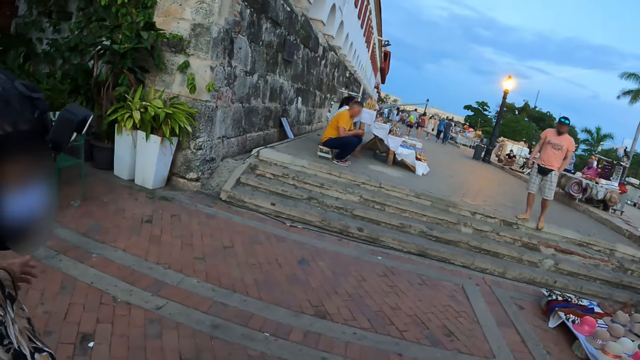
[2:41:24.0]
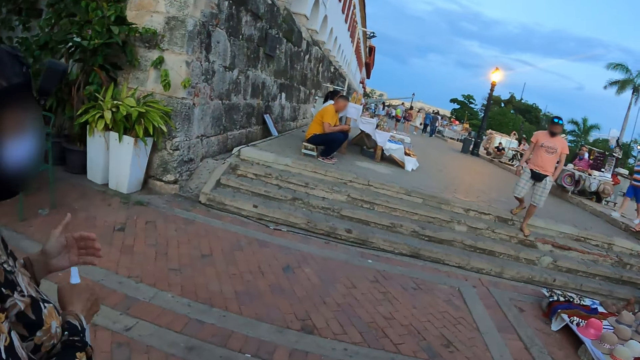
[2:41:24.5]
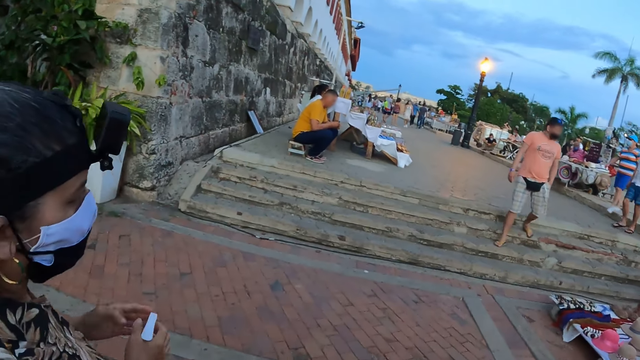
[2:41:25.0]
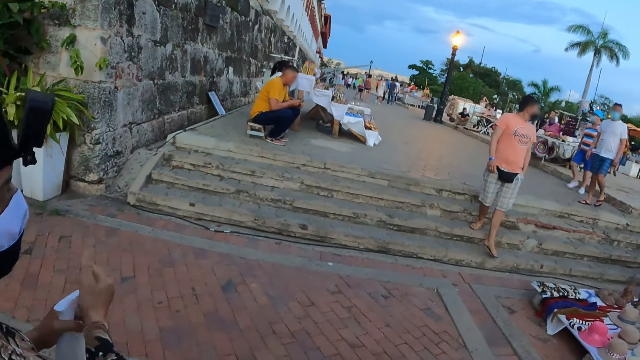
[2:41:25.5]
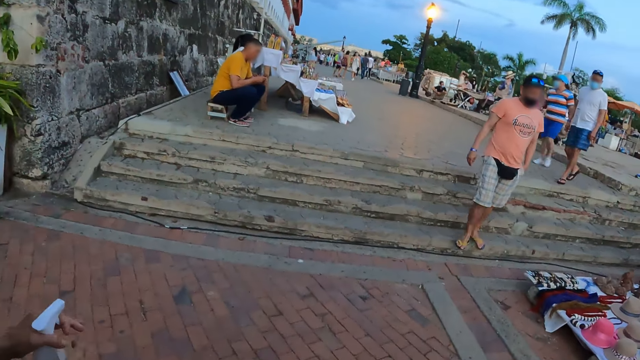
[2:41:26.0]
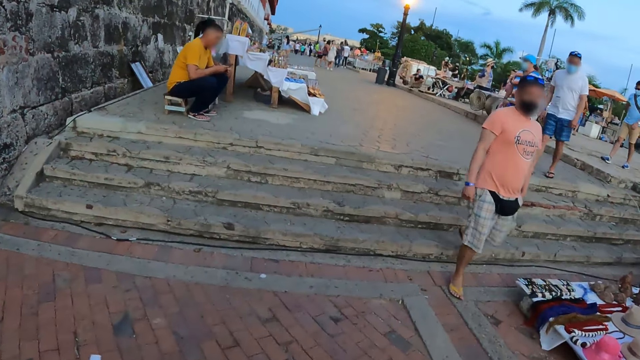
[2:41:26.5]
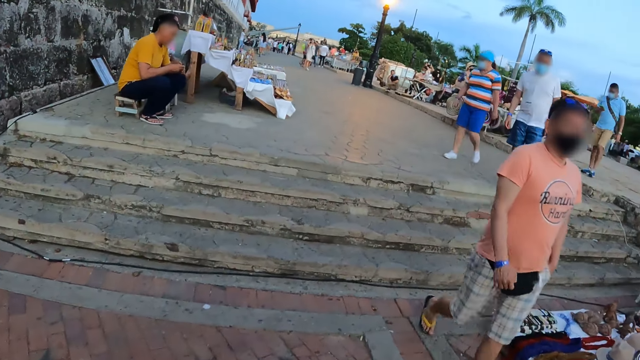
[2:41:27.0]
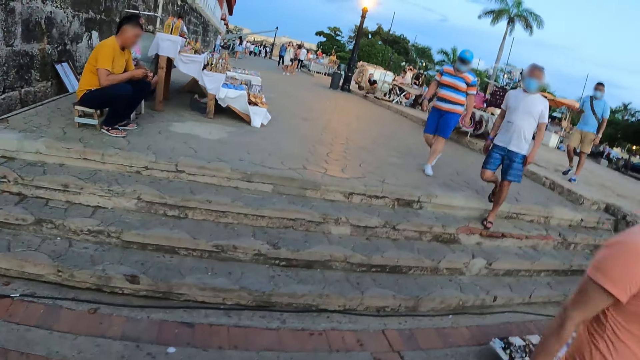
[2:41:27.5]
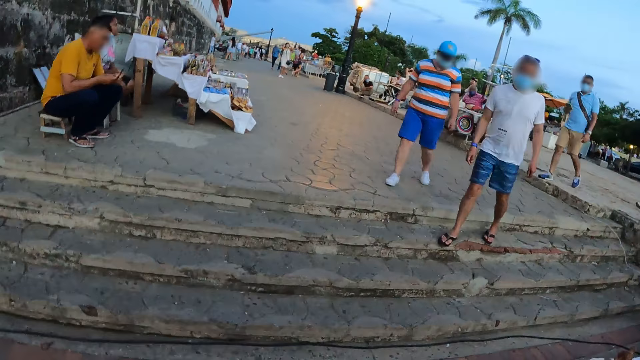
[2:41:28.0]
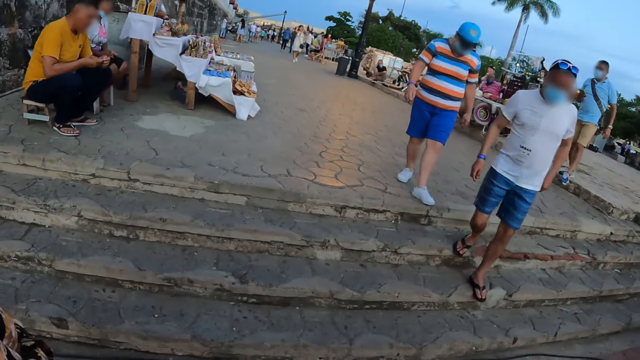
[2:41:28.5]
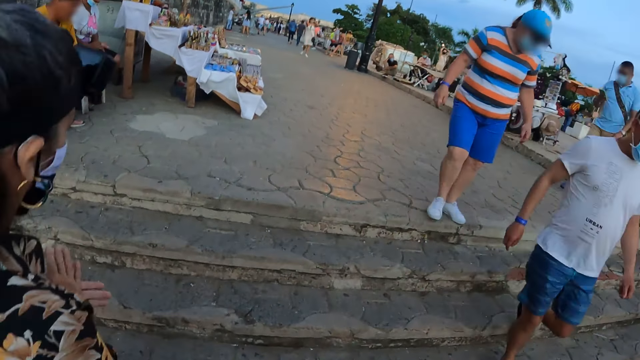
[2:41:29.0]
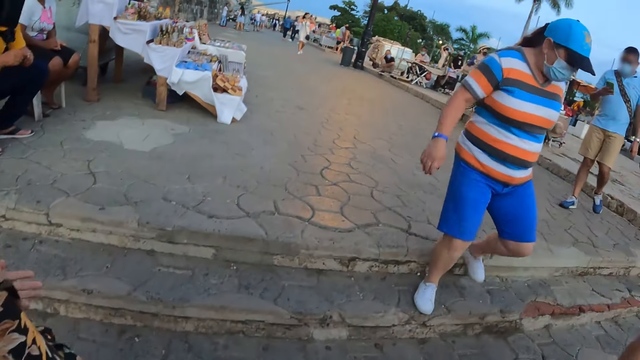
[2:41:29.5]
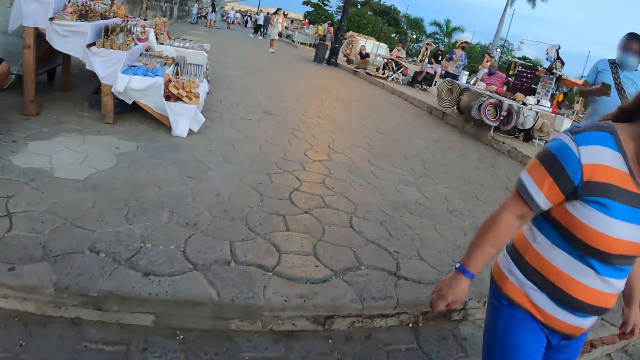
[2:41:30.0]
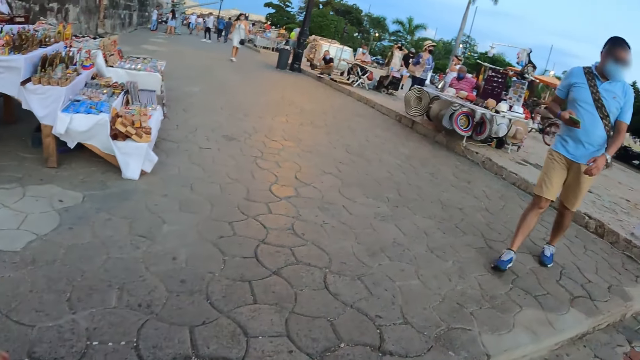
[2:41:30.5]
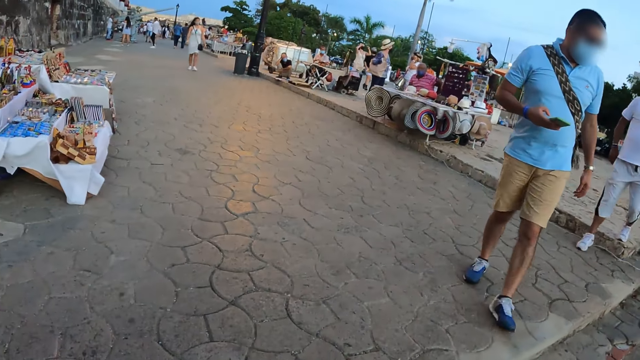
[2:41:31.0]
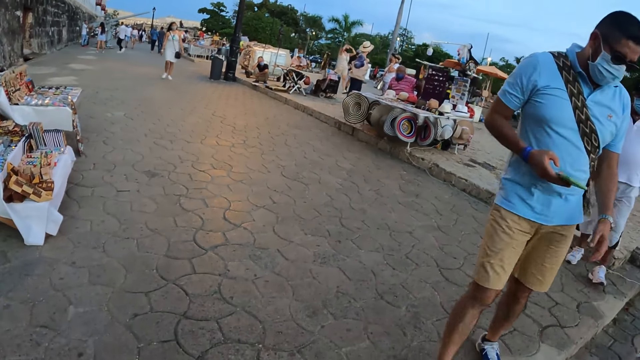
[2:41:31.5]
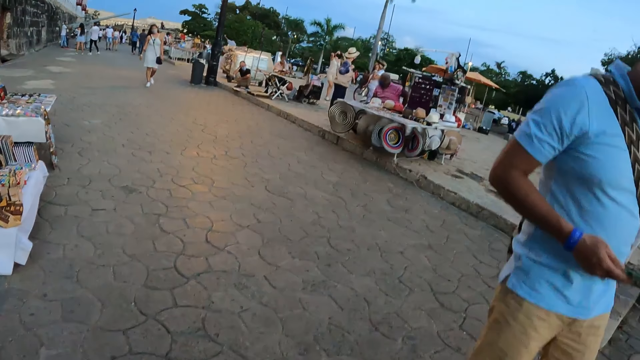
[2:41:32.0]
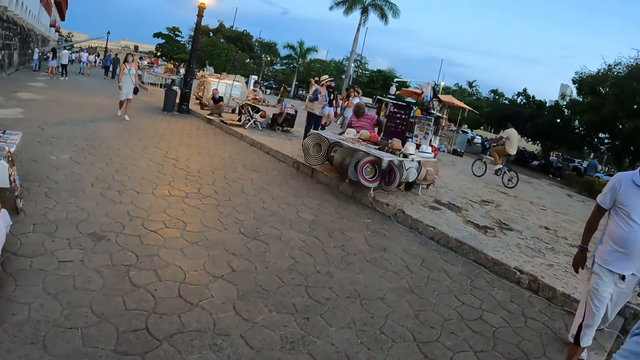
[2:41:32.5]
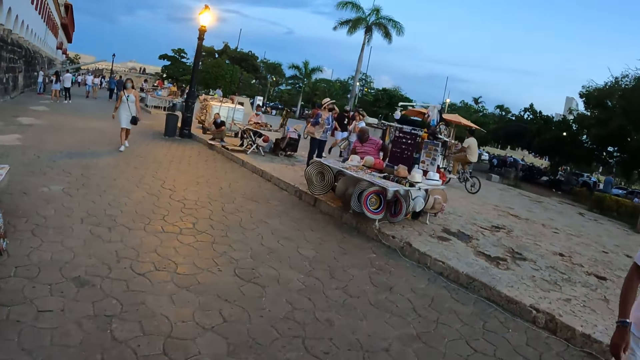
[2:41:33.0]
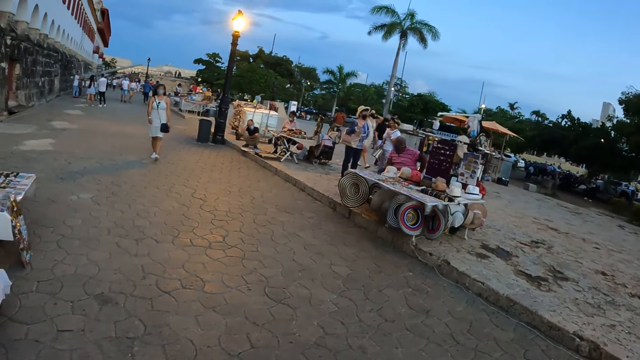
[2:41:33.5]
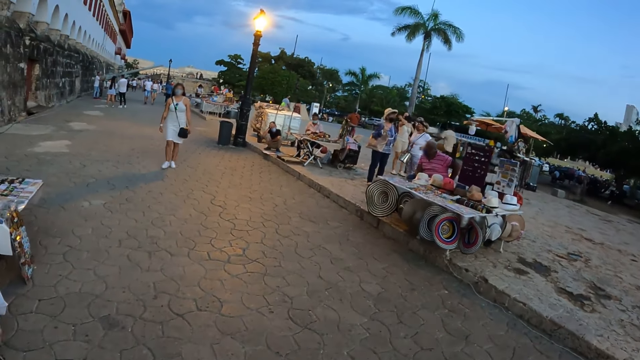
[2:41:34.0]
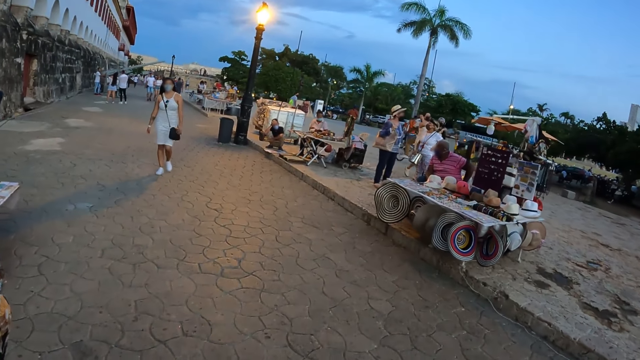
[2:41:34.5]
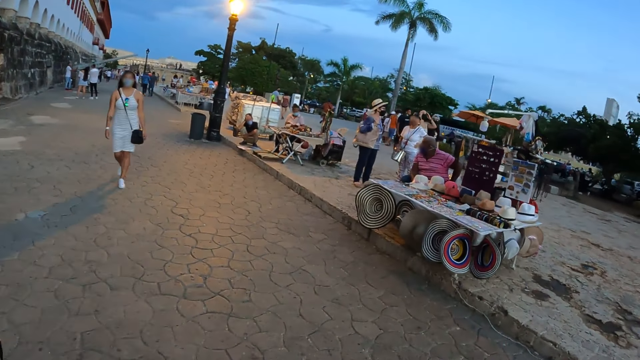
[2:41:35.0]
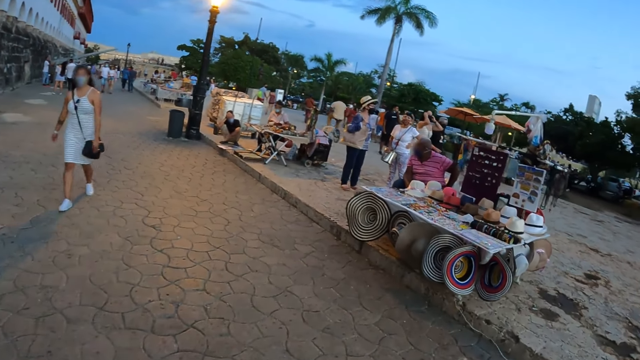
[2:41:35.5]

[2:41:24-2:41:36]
A lady sprays her hands. The camera wearer walks, rubs their hands and walks.

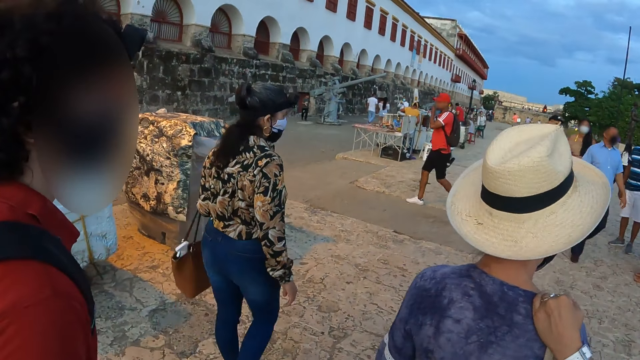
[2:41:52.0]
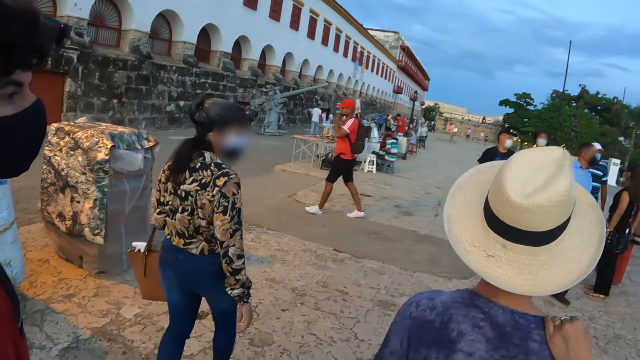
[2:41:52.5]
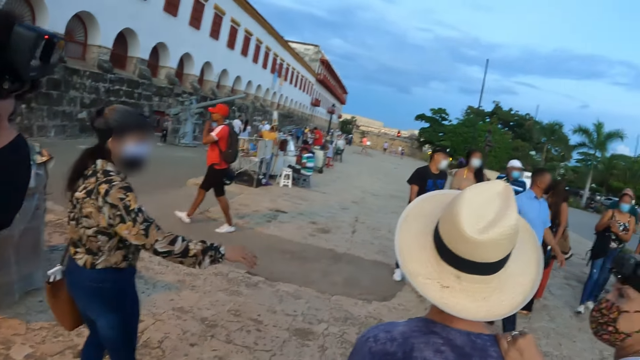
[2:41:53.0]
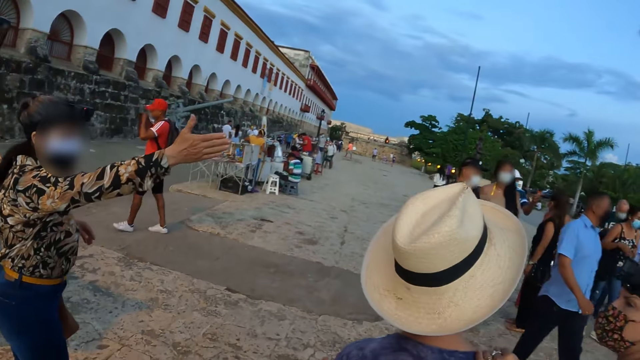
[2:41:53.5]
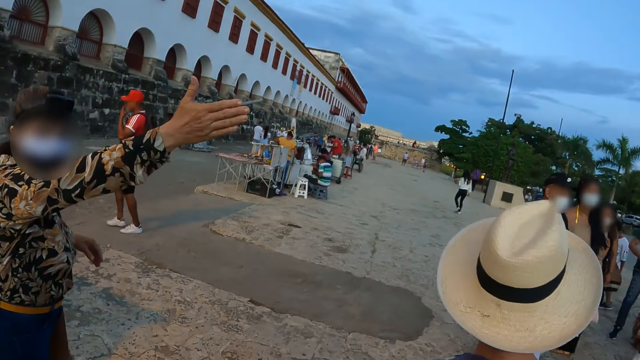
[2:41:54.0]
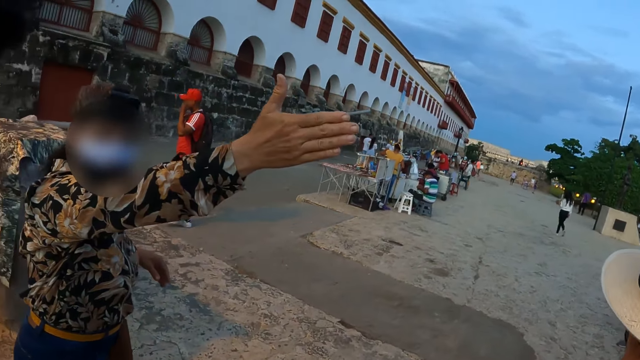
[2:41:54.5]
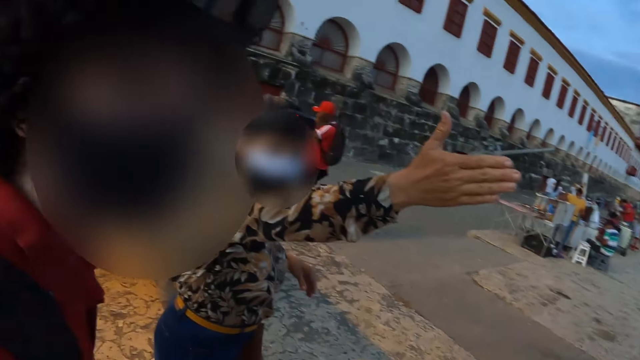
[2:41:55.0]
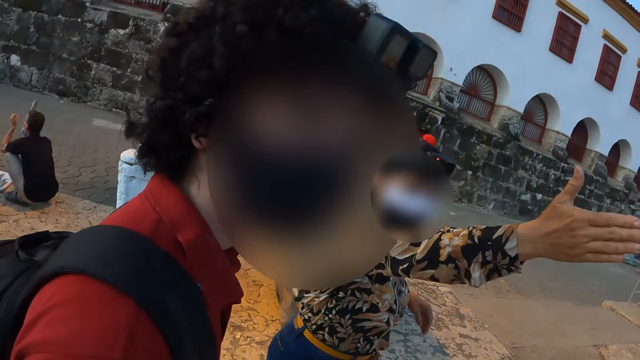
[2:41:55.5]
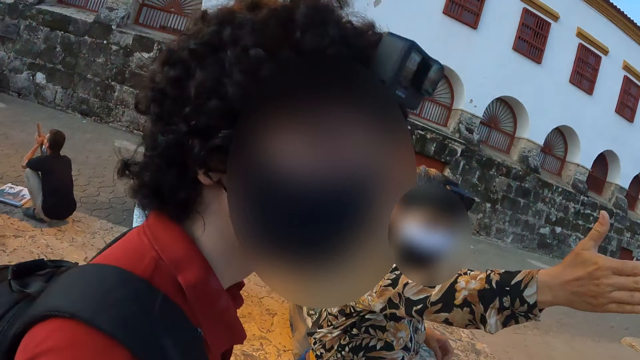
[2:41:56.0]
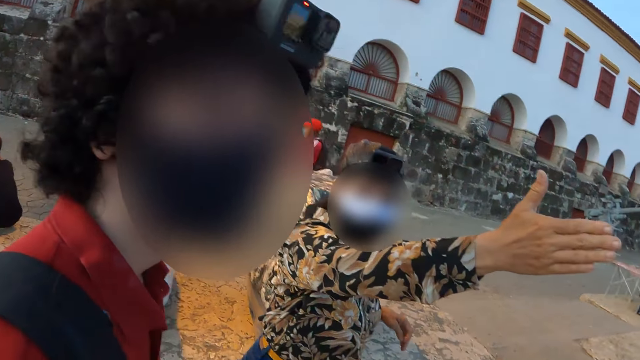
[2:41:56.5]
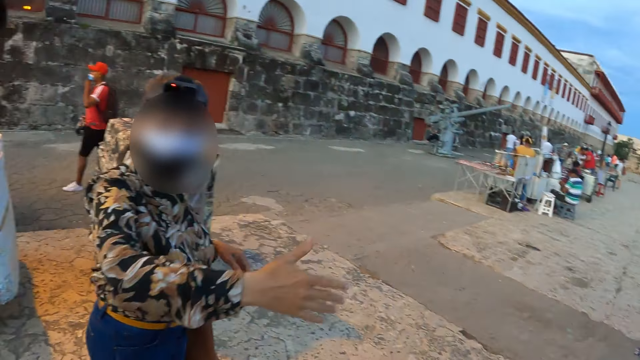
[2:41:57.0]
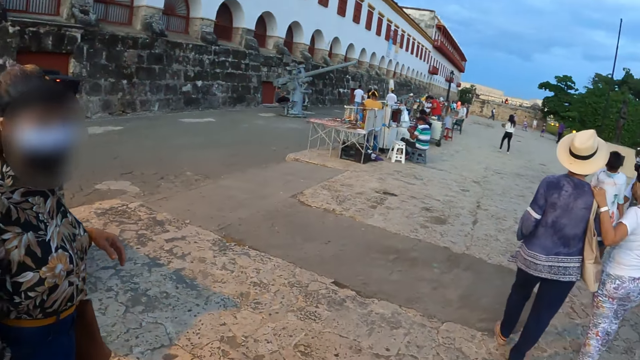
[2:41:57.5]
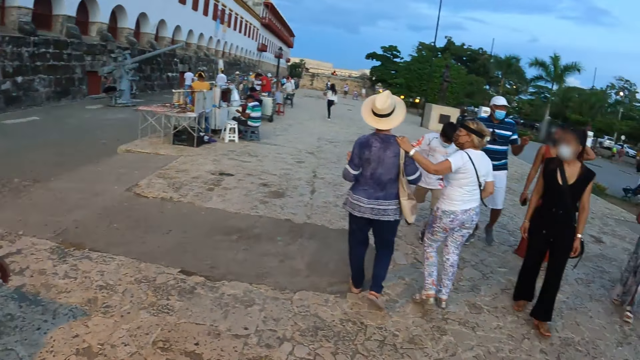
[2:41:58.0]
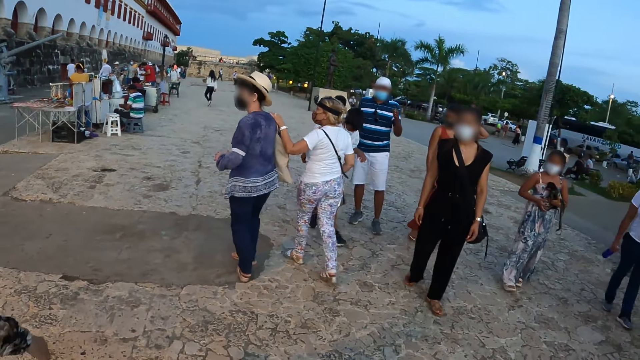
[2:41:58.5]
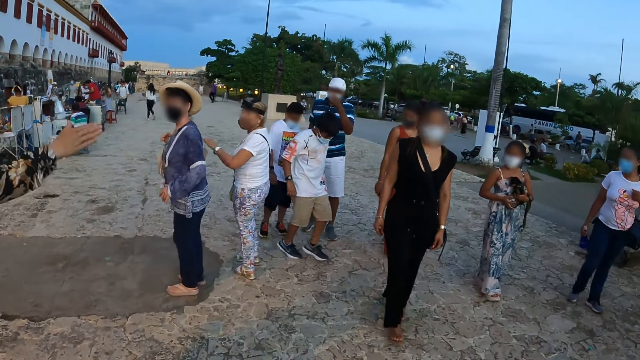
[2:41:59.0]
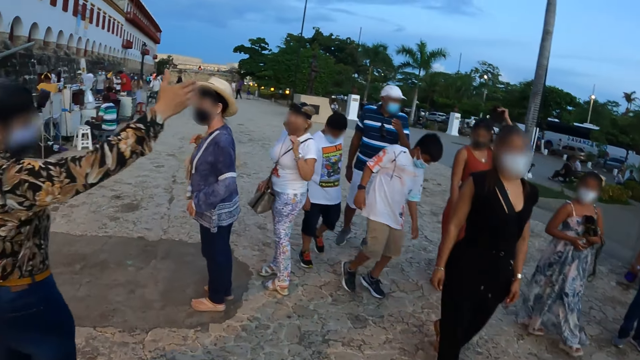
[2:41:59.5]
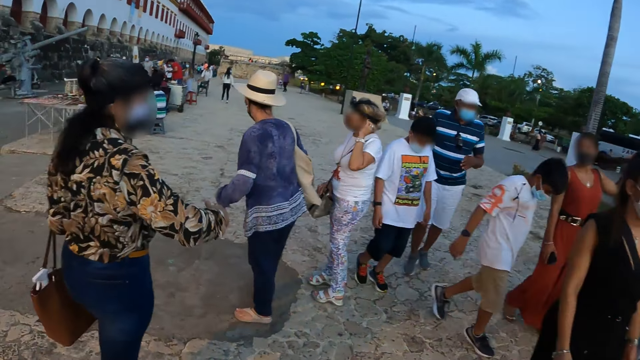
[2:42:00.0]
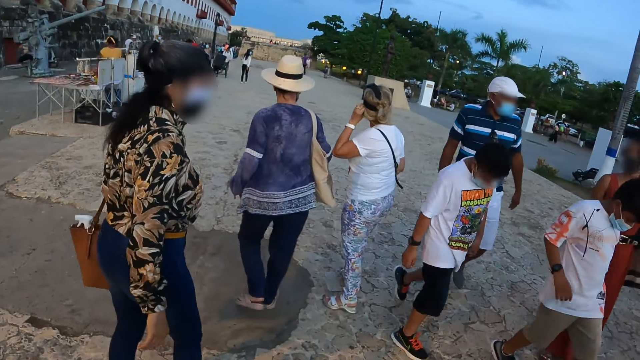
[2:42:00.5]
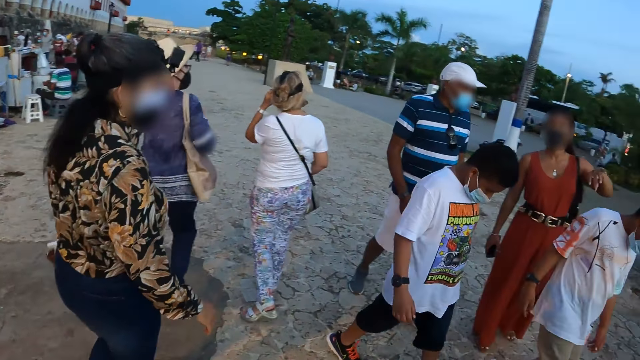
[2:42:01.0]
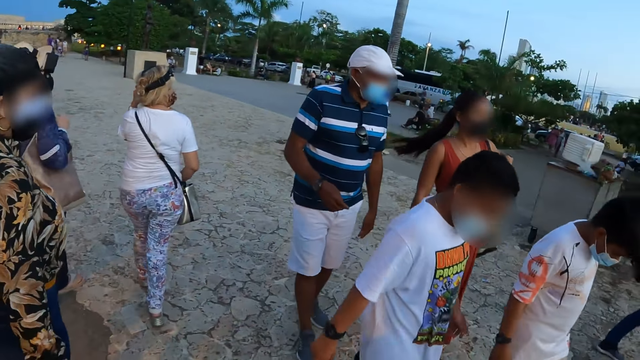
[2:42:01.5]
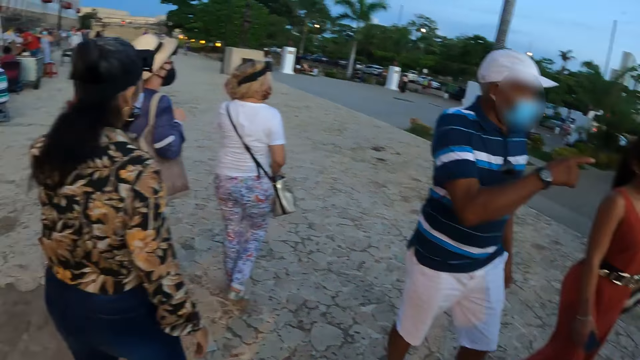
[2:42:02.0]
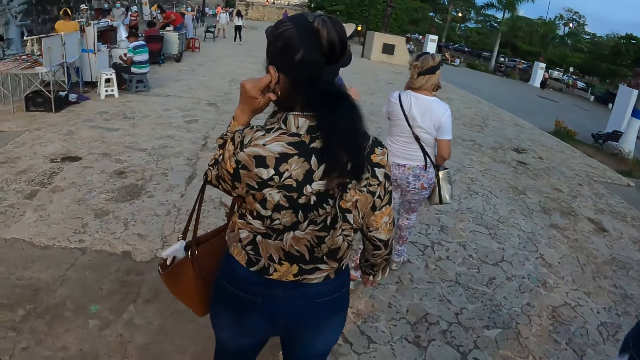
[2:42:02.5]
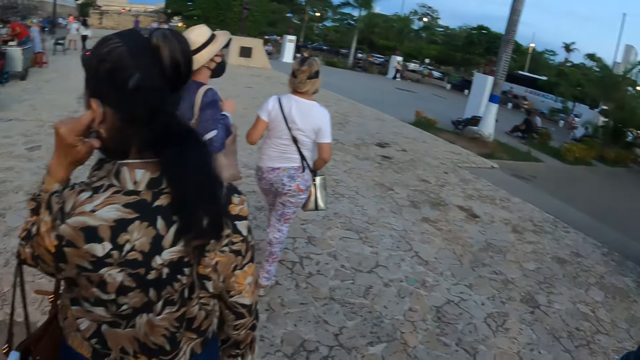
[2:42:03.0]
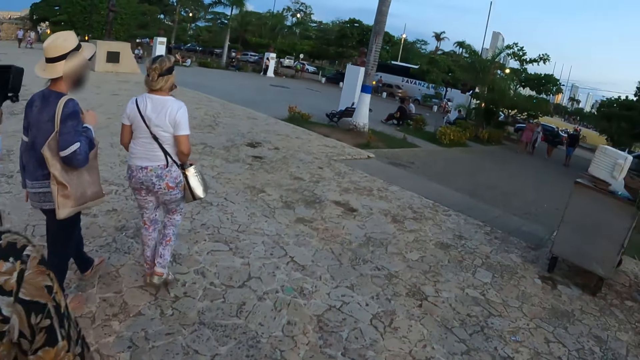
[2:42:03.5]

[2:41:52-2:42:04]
A lady stretches her hand. The lady points her hand. The camera wearer walks around.
